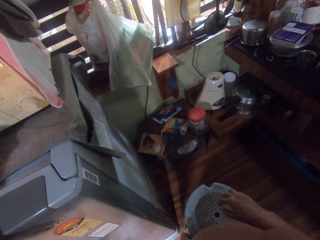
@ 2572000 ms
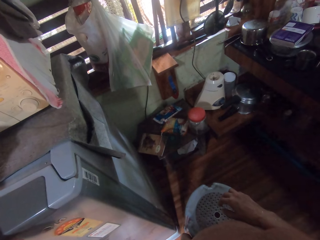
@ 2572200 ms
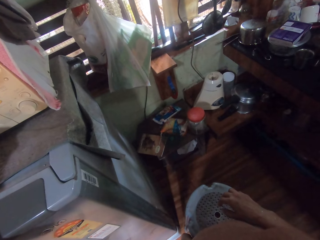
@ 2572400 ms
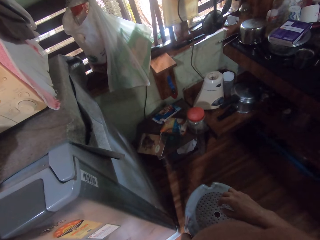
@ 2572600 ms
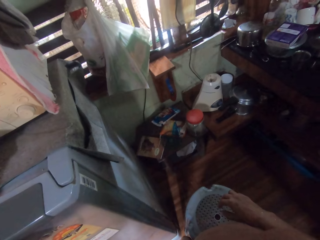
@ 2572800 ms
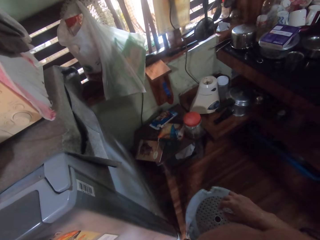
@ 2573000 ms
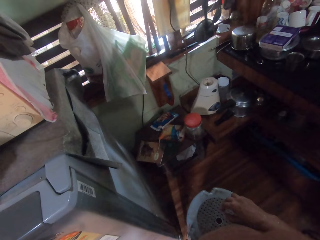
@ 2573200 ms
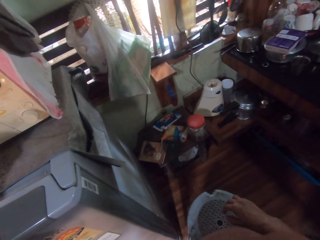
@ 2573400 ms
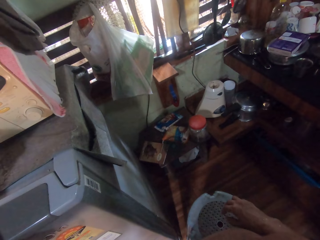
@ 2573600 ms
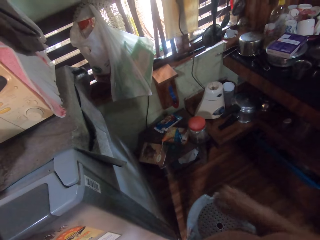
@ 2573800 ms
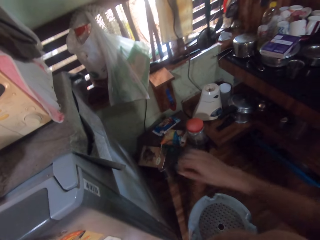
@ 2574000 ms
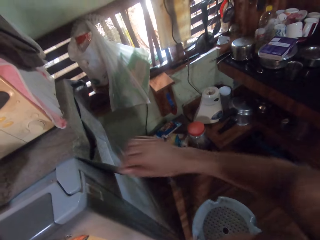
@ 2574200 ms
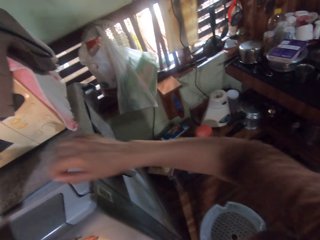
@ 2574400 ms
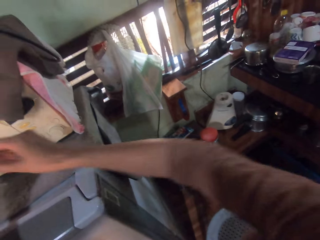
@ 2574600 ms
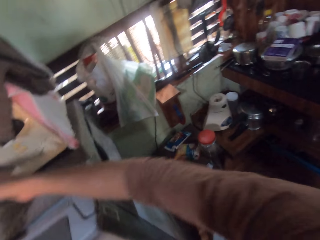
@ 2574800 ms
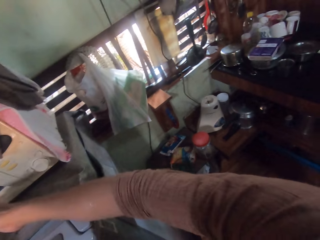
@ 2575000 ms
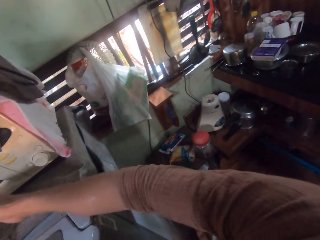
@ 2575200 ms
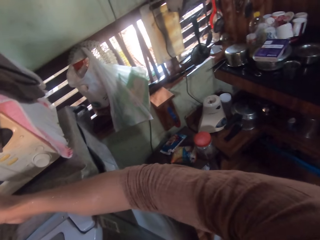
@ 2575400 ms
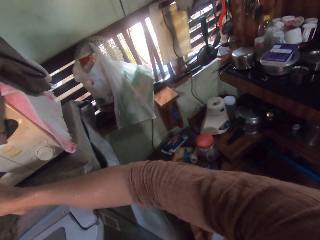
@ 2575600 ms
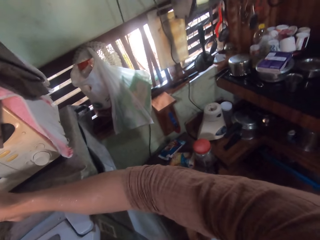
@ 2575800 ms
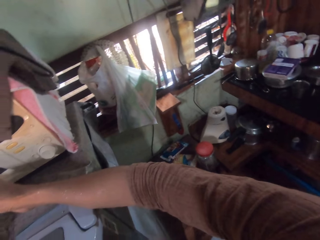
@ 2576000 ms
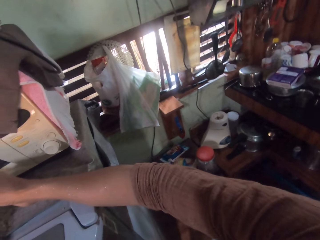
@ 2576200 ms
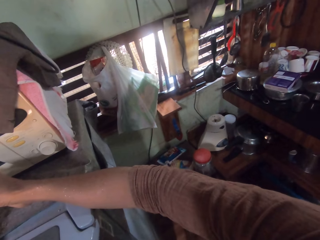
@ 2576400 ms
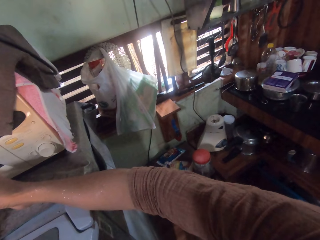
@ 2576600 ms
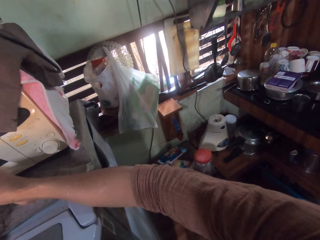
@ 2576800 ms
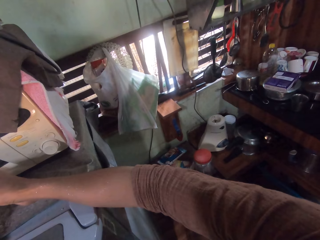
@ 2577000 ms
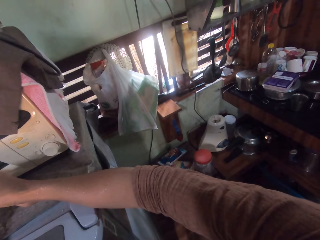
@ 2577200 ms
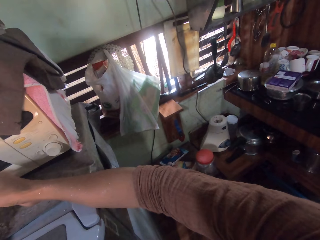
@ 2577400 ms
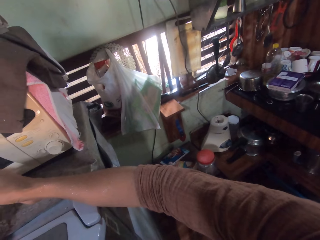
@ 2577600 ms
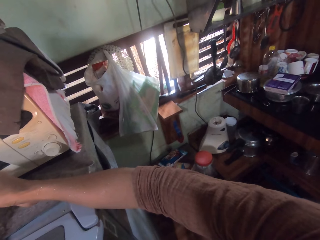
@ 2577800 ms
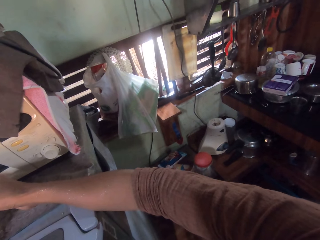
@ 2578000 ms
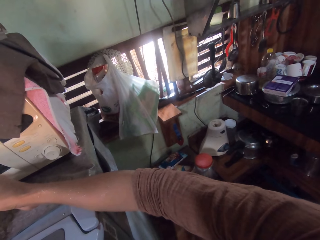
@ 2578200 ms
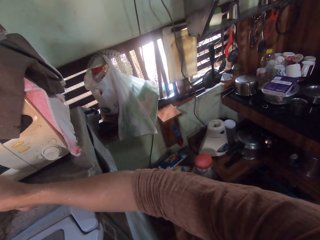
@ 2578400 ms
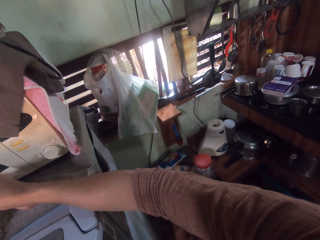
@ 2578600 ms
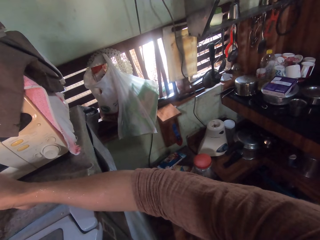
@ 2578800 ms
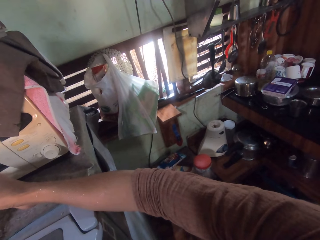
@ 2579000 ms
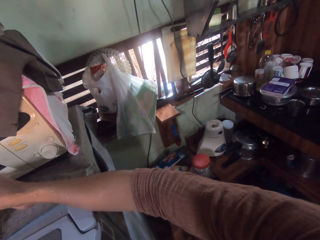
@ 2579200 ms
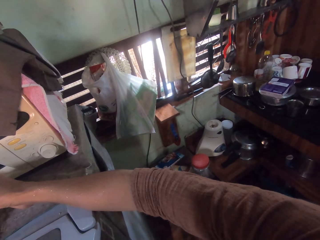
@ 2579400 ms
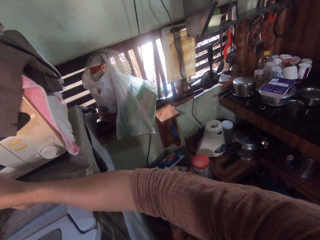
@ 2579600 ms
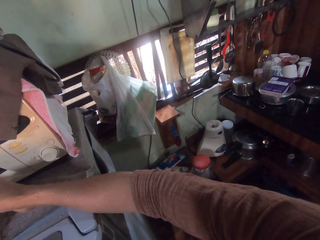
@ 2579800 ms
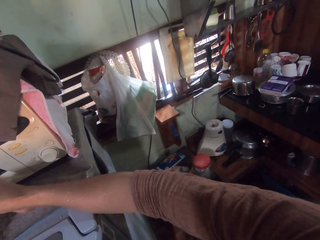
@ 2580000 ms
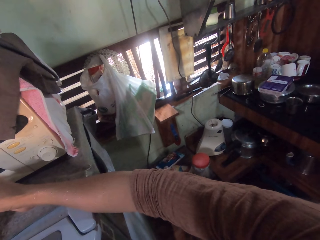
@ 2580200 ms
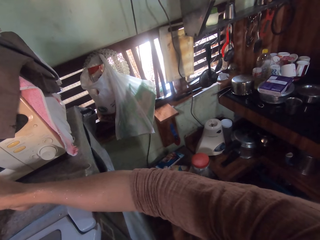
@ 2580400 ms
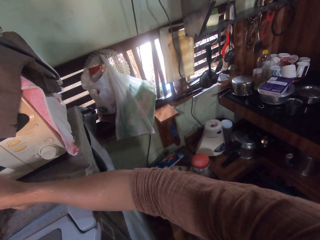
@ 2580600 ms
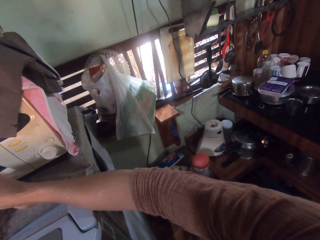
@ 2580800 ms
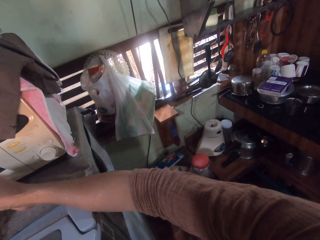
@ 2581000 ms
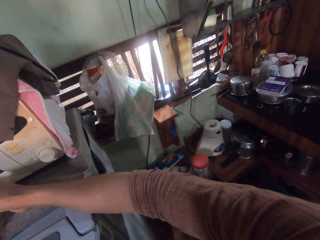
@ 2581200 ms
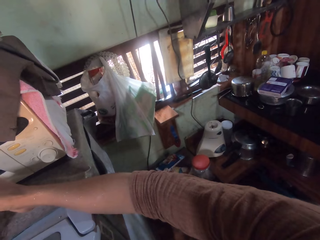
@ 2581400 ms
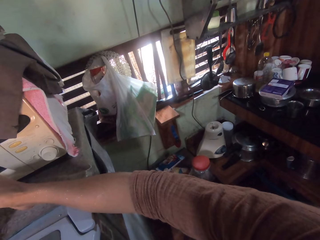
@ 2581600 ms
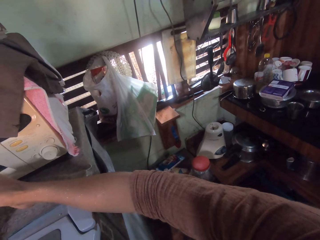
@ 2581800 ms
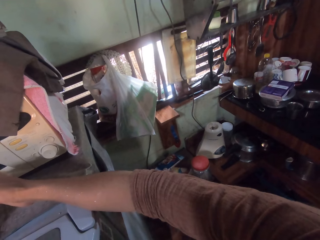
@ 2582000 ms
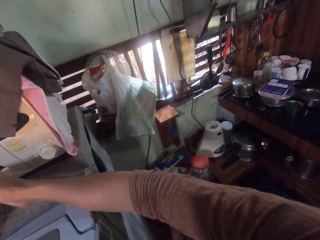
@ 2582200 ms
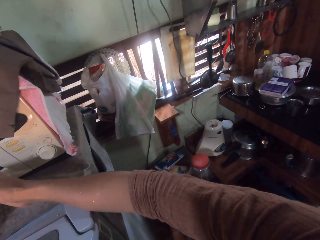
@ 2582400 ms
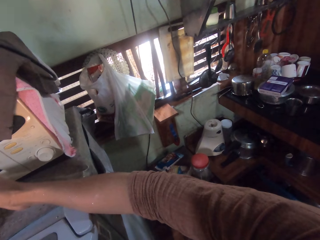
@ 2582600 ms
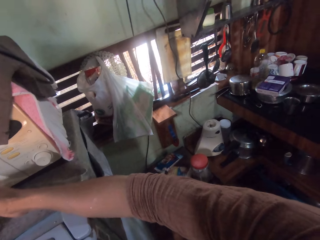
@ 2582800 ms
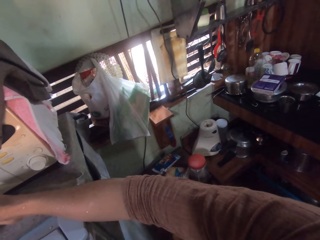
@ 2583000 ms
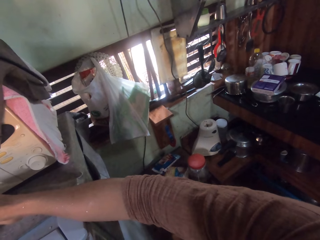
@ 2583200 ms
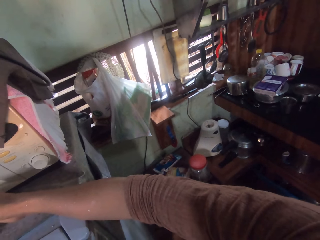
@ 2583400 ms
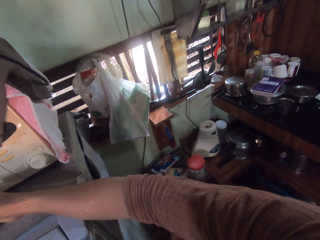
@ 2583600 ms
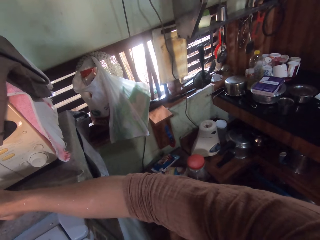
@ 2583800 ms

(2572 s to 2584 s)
The camera wearer touches a microwave on a fridge with her right hand. She moves the right hand. She converses with a man. She looks around.

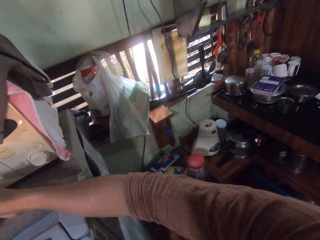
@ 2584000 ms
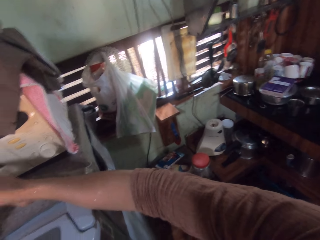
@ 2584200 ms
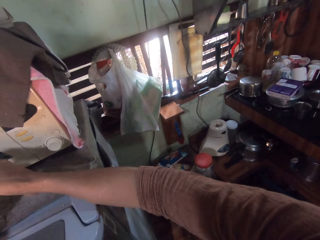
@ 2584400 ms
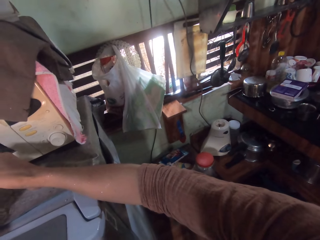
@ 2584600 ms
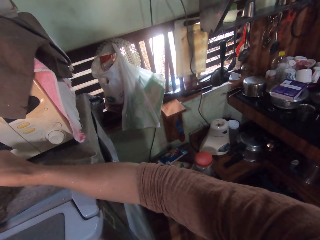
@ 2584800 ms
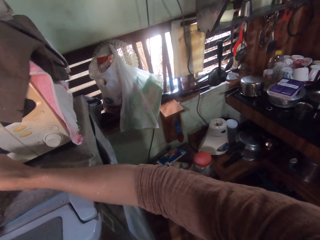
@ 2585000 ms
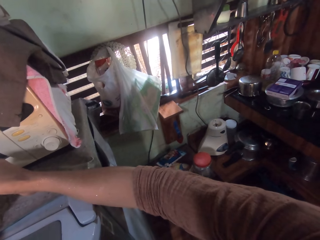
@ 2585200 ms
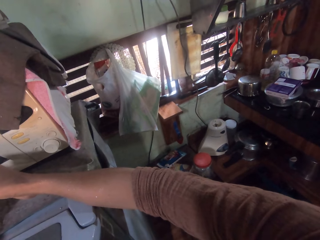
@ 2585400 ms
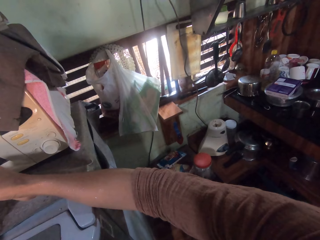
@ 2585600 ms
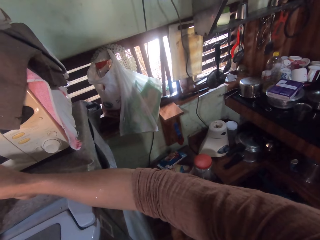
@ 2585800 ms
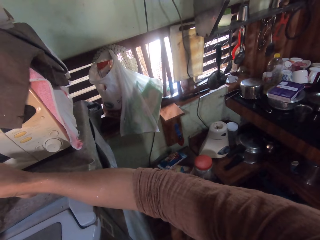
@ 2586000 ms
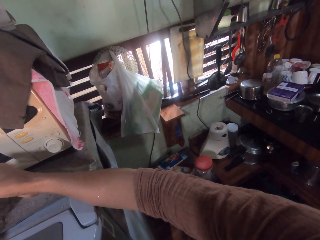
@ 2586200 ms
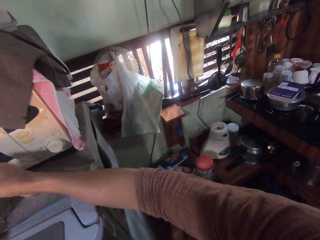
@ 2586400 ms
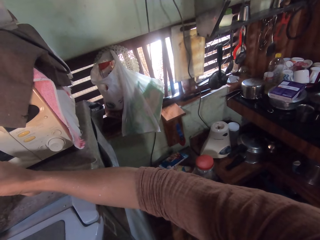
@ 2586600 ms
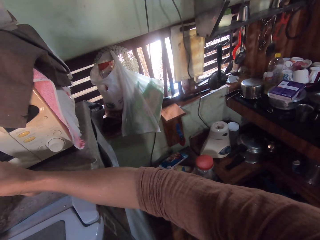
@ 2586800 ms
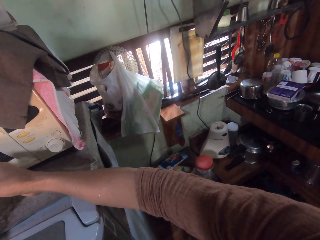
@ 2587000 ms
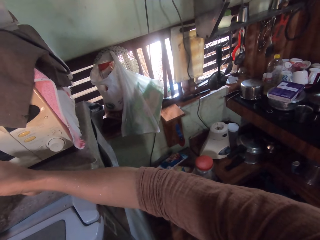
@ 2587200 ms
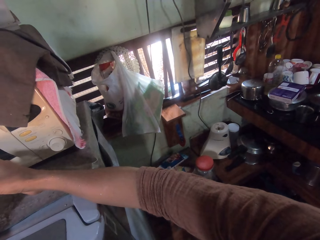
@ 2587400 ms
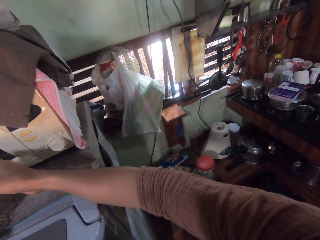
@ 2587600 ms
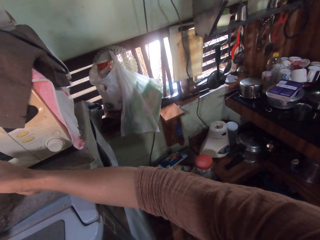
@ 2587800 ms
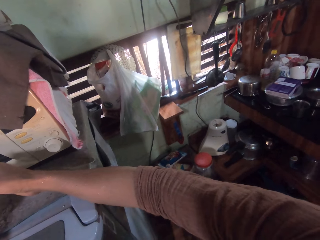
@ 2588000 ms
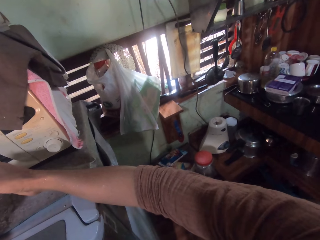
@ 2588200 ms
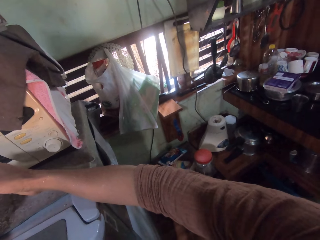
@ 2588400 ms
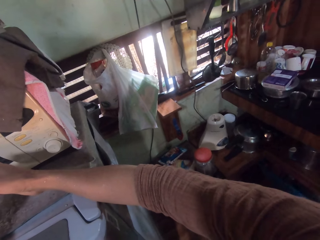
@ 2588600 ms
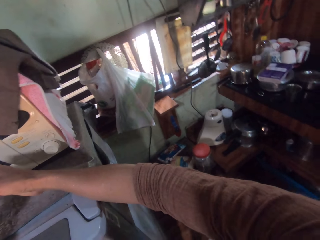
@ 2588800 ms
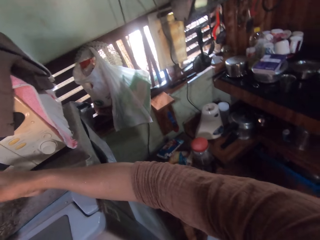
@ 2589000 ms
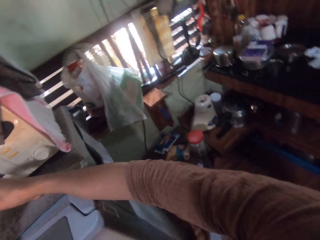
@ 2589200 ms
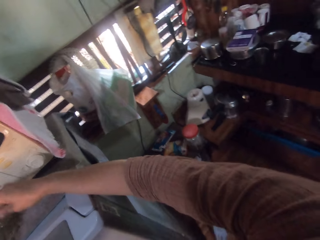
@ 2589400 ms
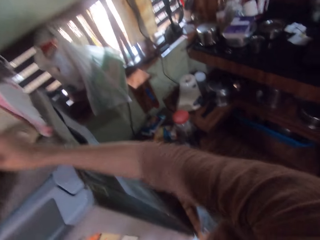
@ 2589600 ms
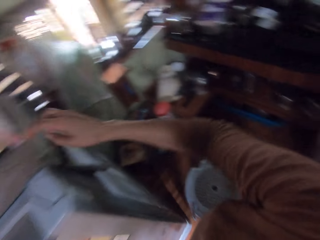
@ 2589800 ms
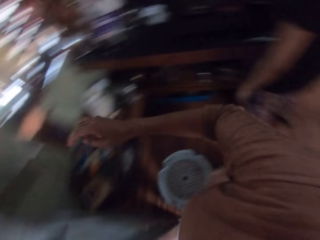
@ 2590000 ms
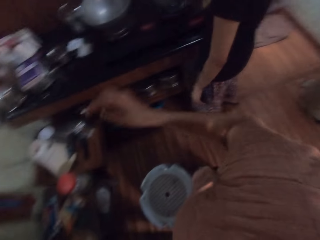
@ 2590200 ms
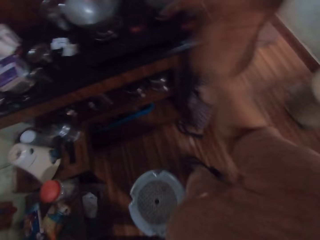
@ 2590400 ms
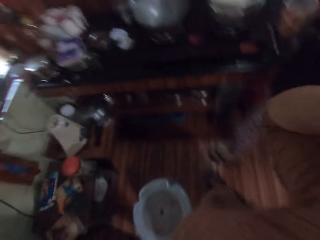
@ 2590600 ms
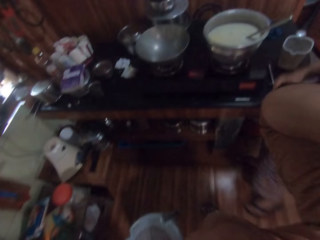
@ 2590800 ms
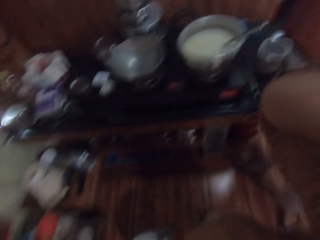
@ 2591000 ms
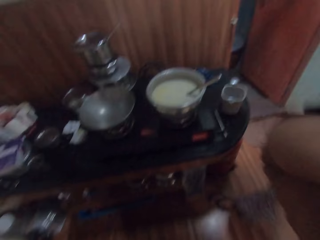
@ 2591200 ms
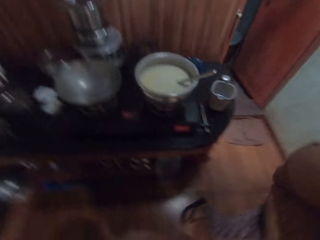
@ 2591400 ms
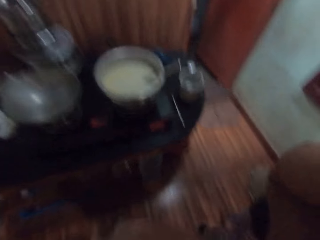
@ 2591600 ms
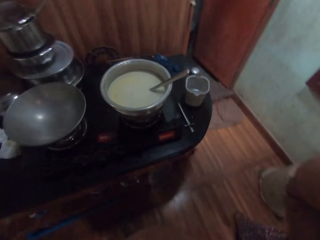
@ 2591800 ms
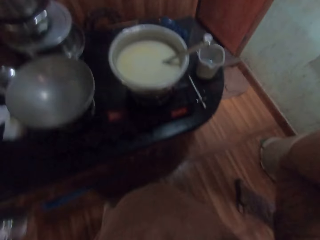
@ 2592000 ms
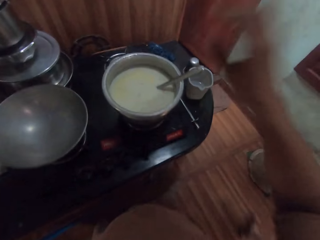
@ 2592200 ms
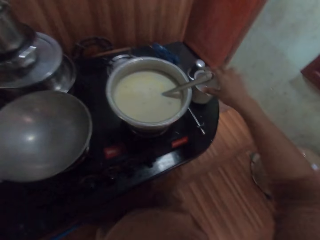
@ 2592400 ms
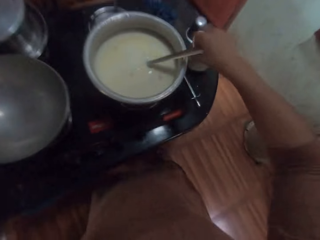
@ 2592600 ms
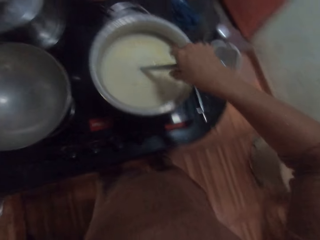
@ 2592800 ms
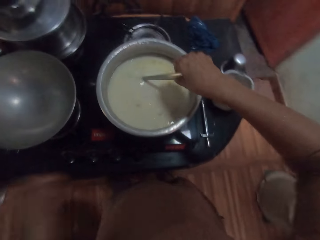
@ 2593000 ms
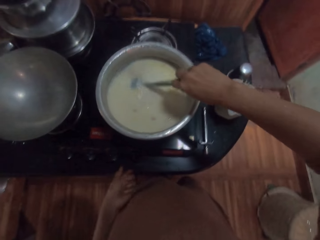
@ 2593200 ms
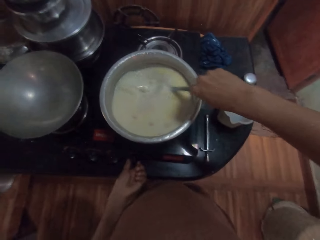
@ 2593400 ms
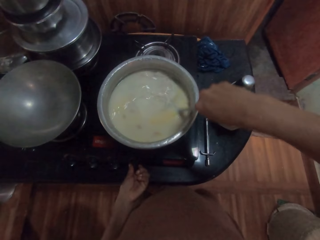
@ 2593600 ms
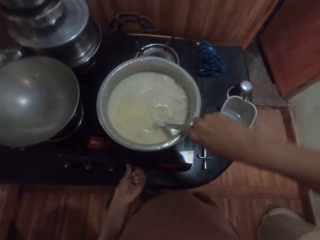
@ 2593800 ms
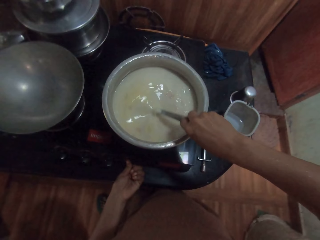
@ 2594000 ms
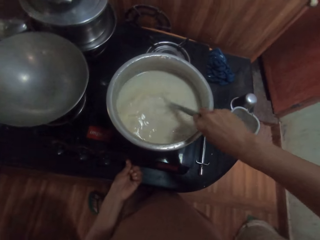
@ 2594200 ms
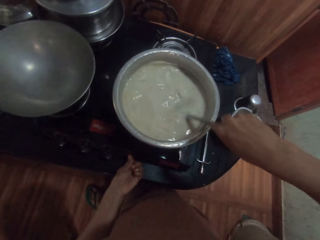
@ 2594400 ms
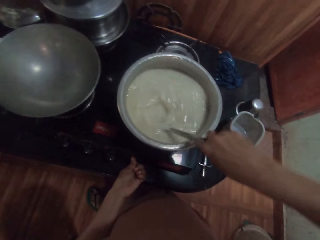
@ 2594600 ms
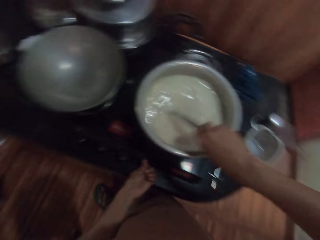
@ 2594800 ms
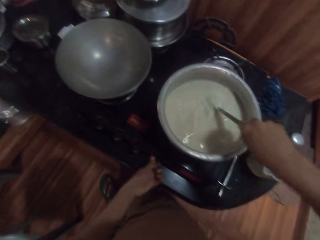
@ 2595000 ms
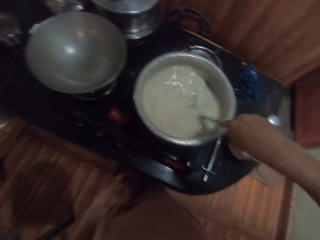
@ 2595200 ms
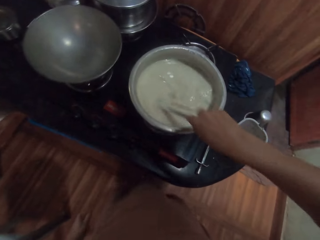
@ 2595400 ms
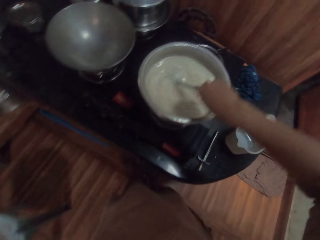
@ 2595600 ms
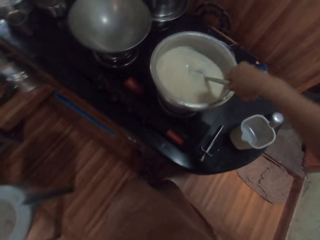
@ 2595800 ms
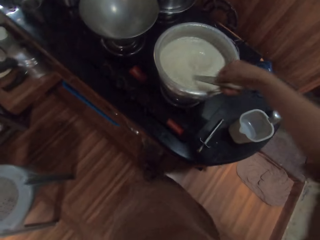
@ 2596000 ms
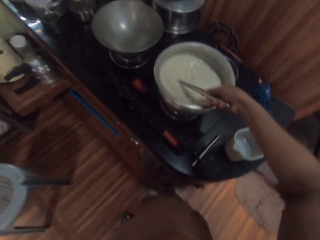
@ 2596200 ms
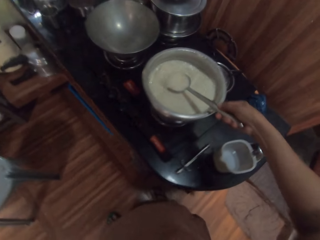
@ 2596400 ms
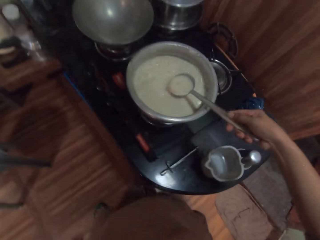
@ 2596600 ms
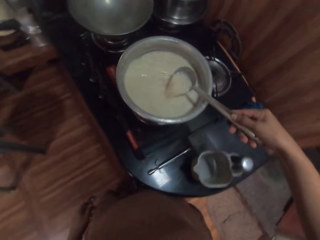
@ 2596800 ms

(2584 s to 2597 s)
The camera wearer moves the right hand. She raises the right hand. She touches the camera on her head with her right hand. The man walks past the camera wearer. The camera wearer stirs the soymilk or porridge in the pot with the spoon in her right hand. She holds the spoon with her right hand. She turns the knob on the burner with her left hand. She stirs the porridge with the spoon with her right hand.
